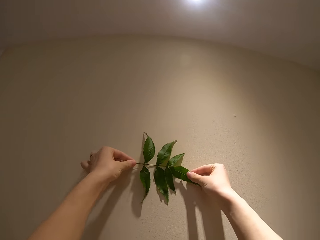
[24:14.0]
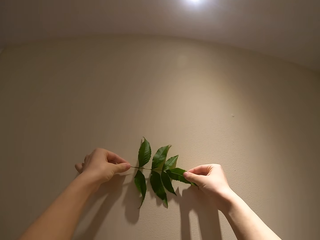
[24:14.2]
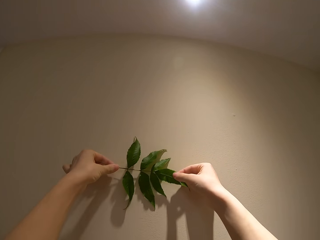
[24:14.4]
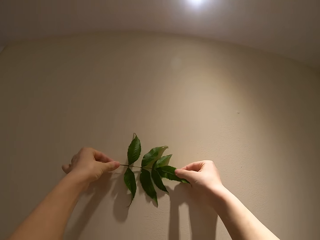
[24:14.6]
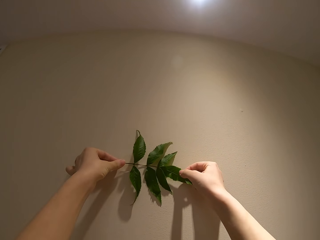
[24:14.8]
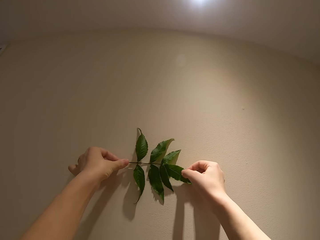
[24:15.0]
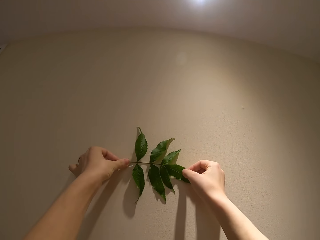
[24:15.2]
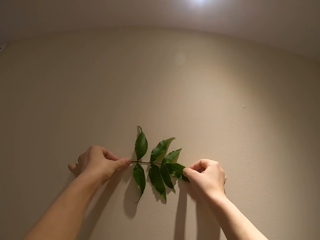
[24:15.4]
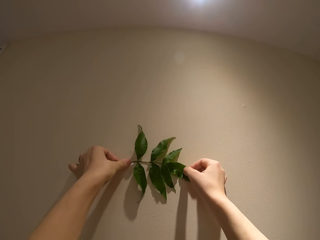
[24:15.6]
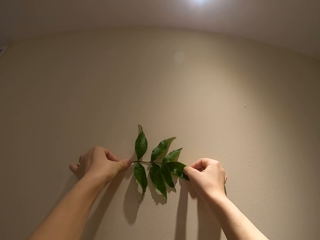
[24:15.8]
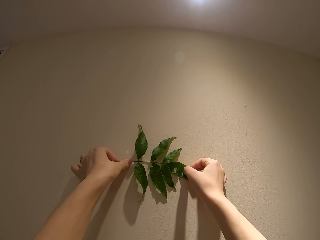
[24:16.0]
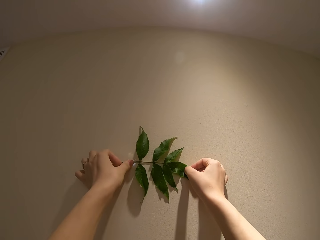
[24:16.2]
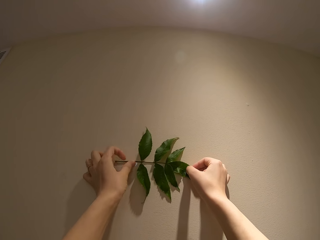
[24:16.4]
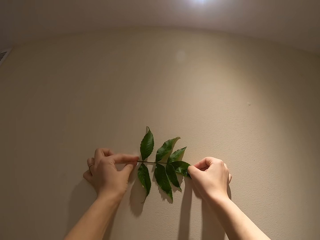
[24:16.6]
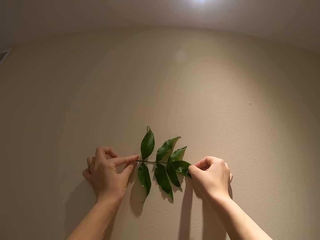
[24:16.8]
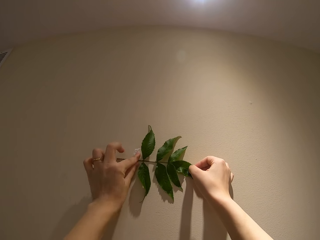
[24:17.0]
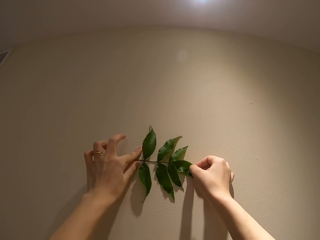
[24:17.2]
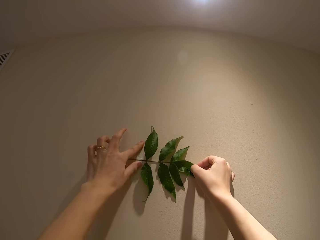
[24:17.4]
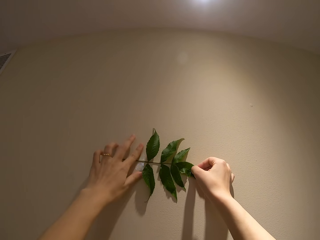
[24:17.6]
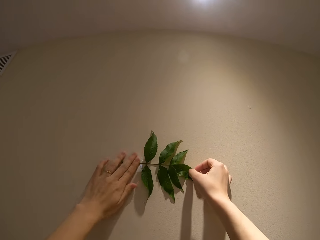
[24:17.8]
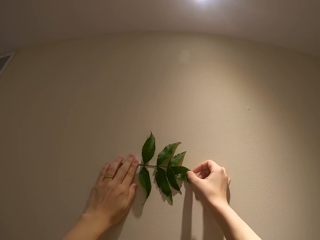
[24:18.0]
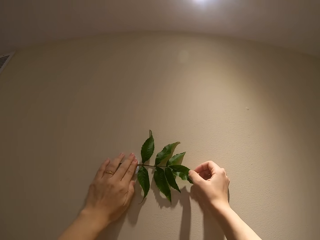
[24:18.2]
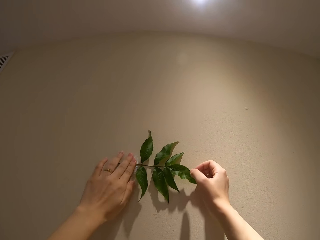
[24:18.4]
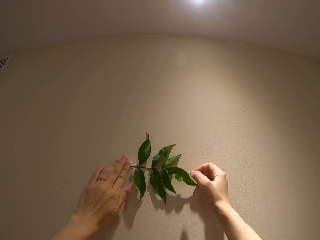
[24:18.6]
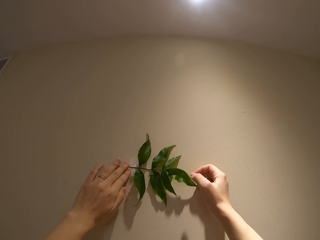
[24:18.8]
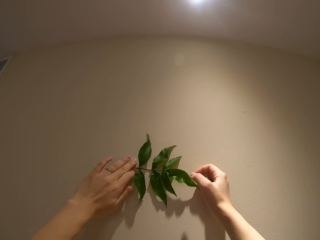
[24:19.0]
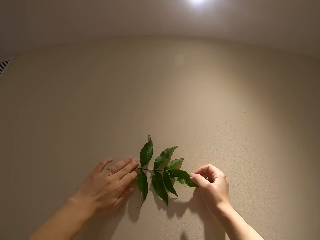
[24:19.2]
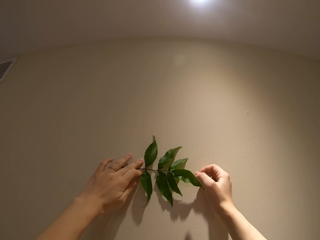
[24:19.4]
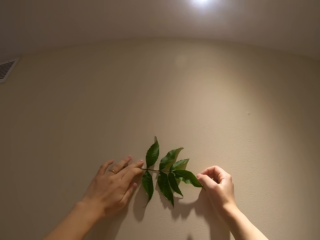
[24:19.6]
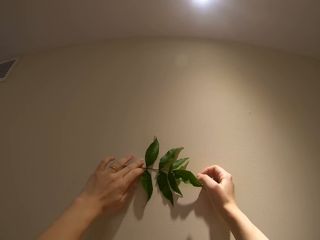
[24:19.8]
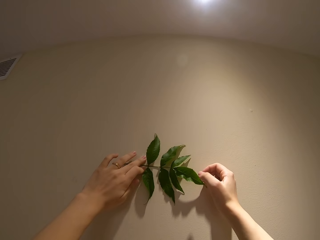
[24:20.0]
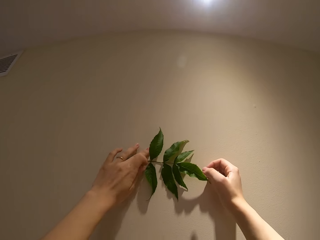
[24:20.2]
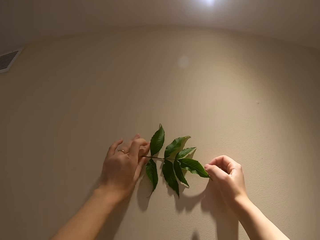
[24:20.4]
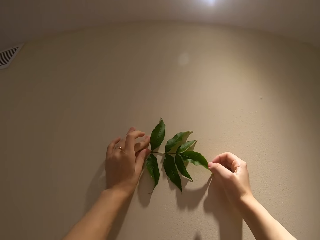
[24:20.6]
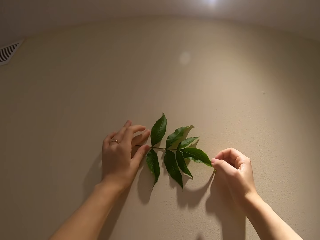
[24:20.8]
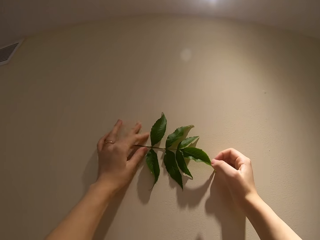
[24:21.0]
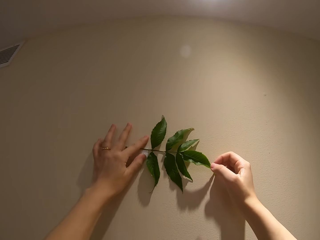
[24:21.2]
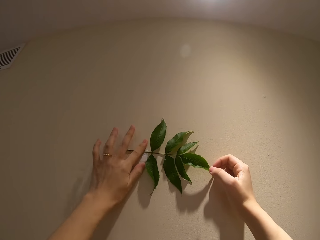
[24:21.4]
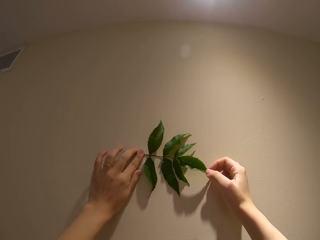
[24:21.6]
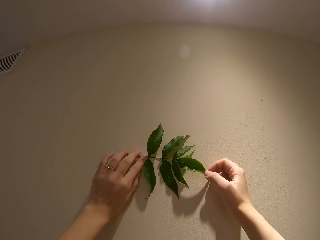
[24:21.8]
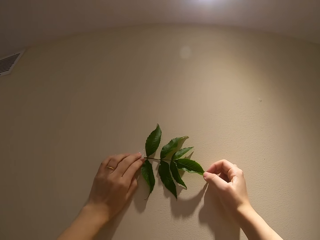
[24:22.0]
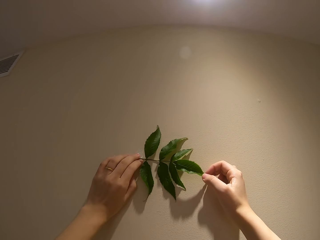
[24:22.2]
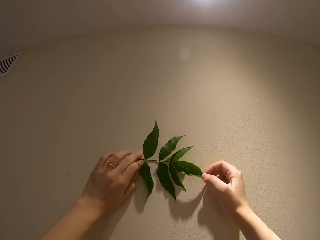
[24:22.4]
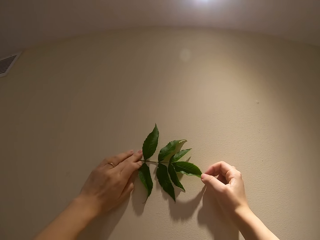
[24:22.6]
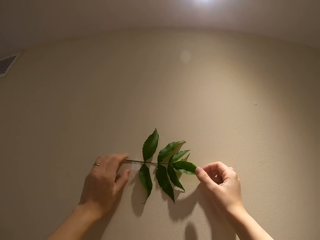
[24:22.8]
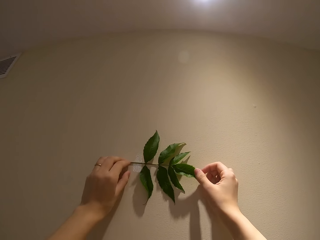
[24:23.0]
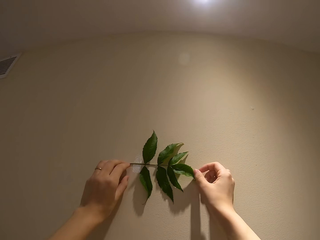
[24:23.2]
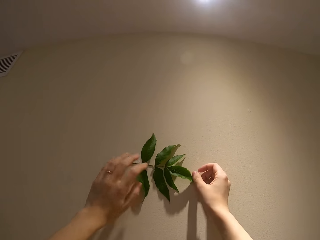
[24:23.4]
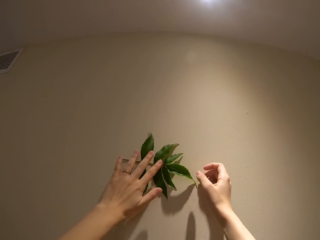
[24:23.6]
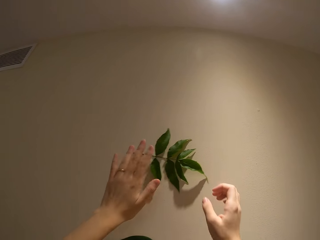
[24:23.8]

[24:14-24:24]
The camera wearer sticks a plant on the wall. They speak to a person. They stick the plant on the wall.

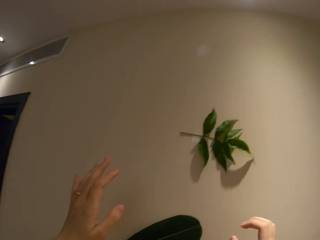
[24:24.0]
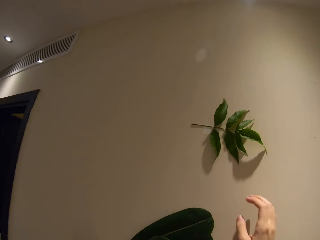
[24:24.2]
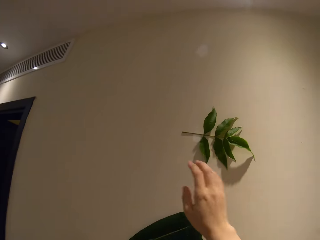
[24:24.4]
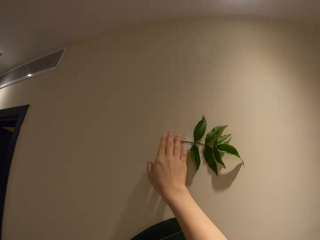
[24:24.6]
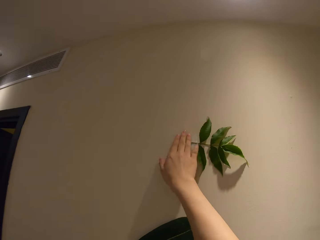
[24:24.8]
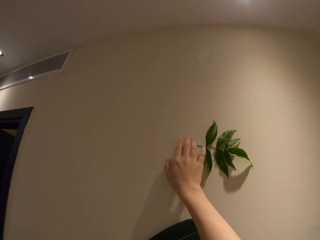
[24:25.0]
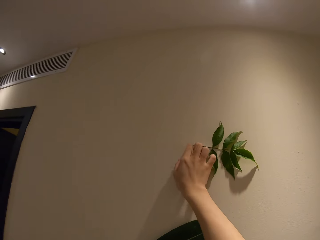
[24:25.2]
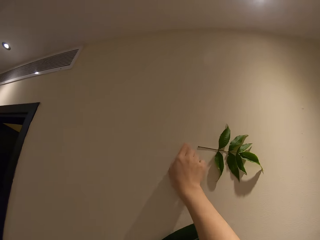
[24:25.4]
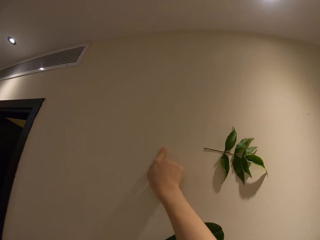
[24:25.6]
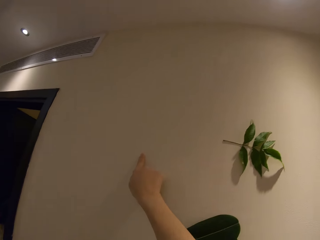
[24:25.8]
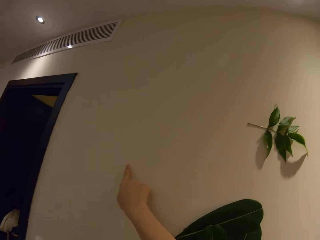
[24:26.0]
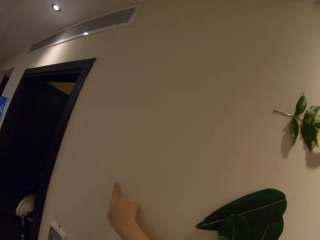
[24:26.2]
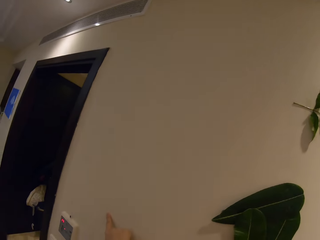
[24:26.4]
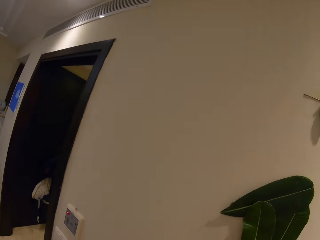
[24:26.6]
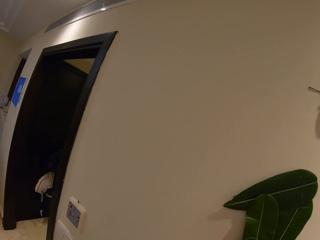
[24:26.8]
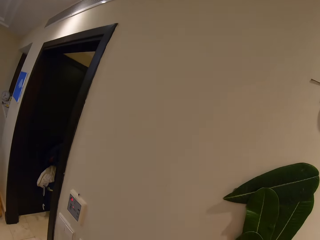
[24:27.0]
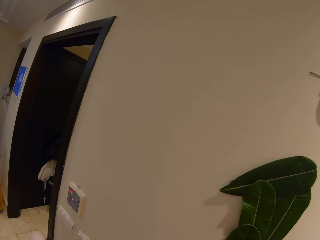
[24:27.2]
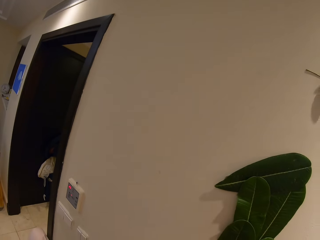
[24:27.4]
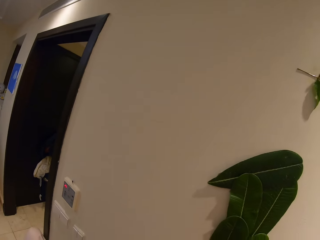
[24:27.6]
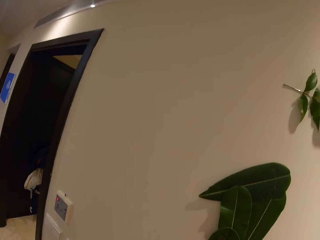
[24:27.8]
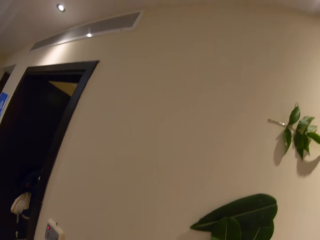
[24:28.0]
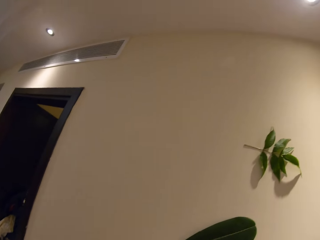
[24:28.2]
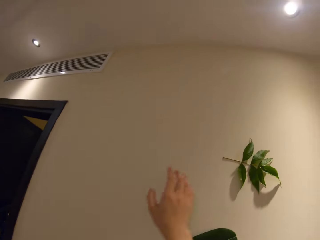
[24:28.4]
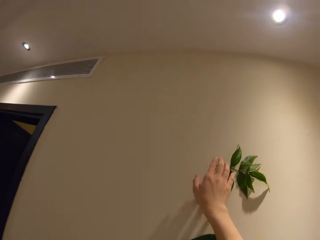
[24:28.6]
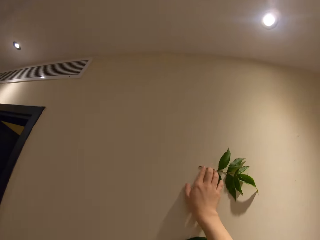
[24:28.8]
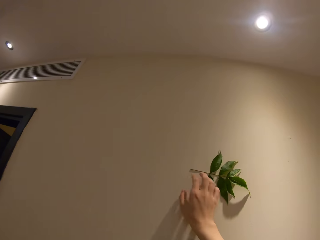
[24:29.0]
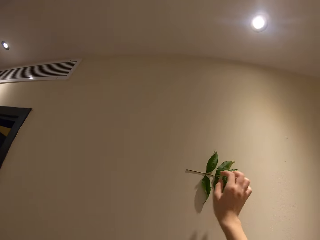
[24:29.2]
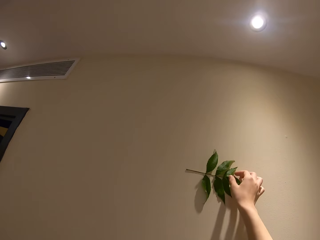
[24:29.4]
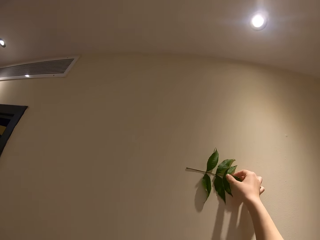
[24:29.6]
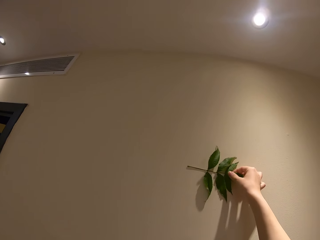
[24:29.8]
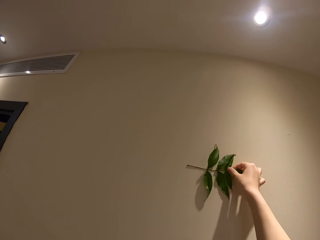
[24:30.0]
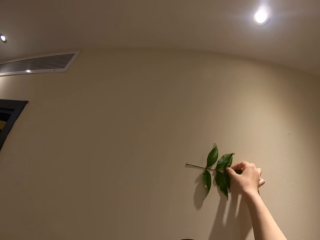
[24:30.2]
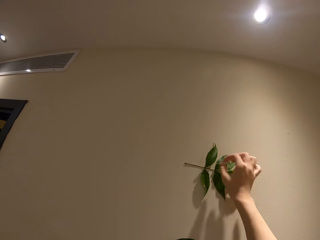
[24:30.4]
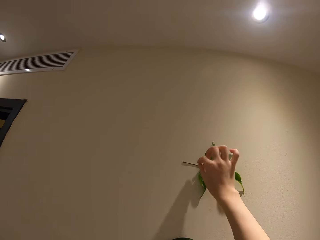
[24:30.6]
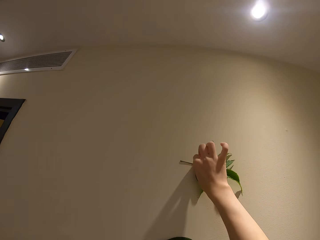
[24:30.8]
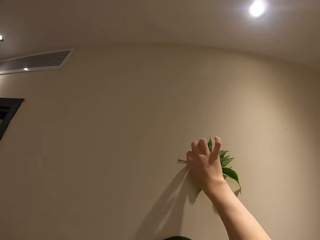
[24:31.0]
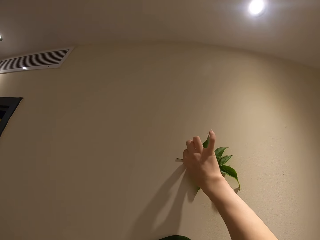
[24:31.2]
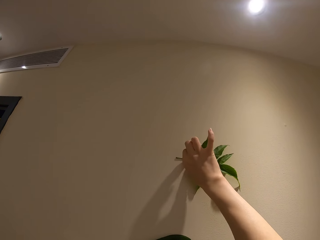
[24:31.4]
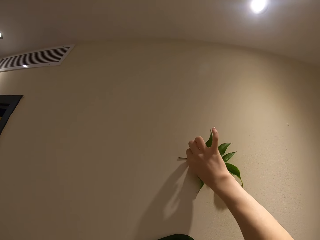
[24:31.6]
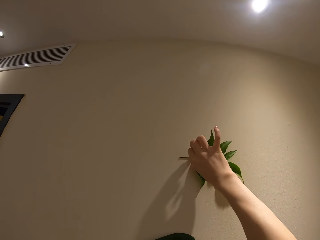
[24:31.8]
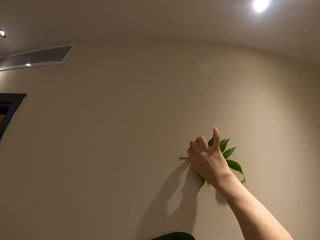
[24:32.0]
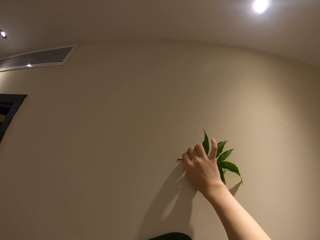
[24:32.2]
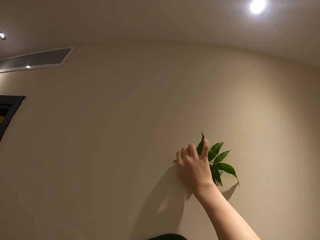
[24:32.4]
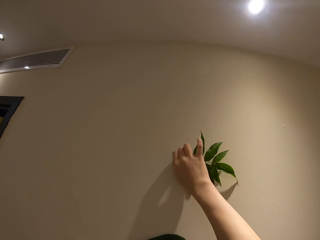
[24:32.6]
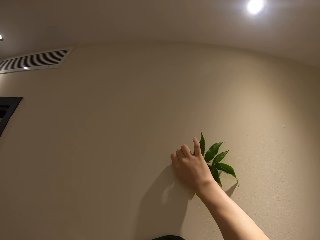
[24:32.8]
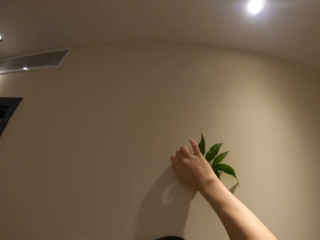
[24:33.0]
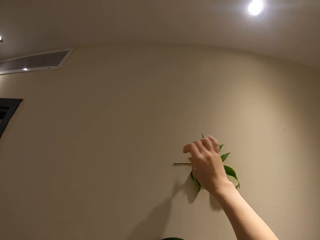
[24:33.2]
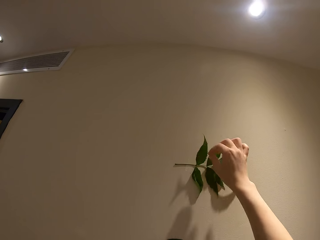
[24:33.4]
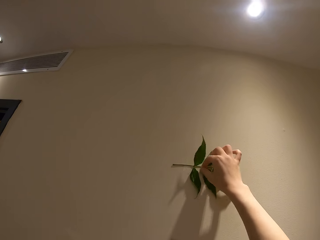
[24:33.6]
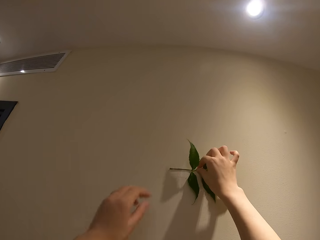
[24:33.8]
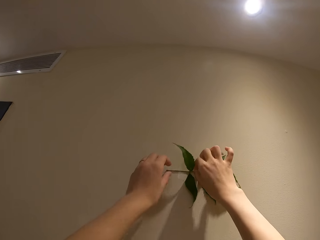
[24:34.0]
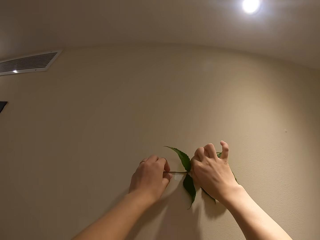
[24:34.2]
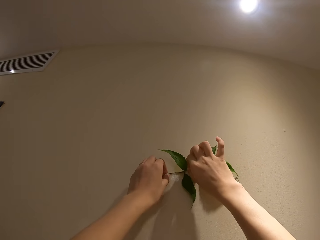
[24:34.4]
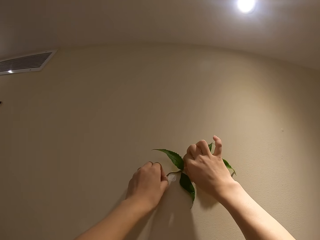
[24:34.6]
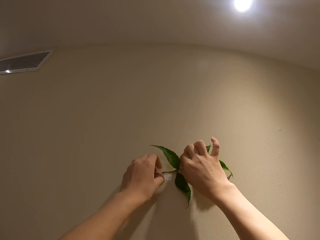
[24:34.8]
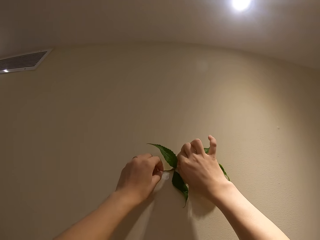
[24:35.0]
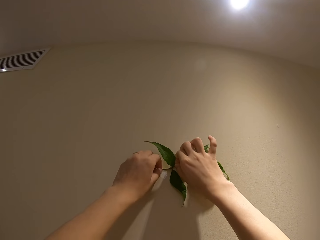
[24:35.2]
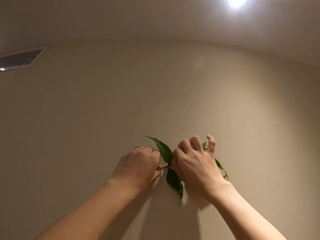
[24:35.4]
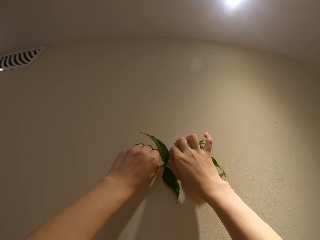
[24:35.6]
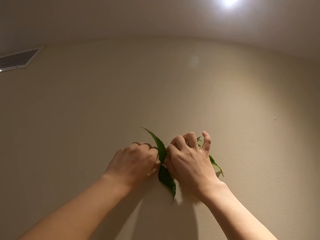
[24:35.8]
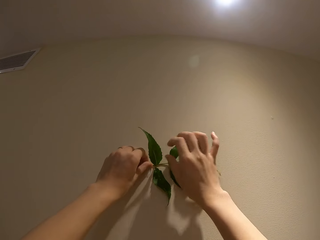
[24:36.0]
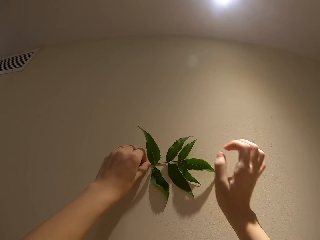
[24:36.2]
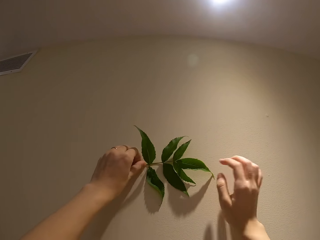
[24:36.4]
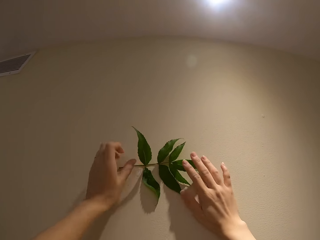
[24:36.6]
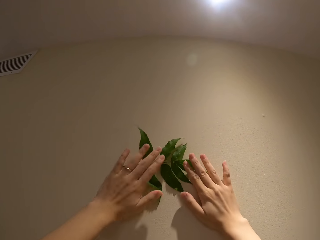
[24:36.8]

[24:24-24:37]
A person shows the pattern on the wall and tightens a piece of the leaf on the wall. The camera wearer moves a finger on the wall. The person moves in the room. The camera wearer touches the plant on the wall and speaks to the person. The person tightens the piece of the leaf on the wall. The camera wearer adjusts the plant on the wall.
